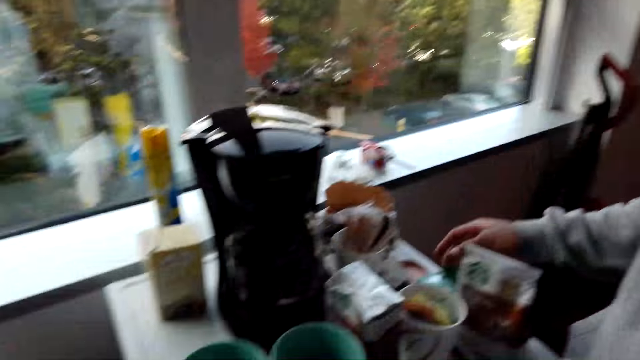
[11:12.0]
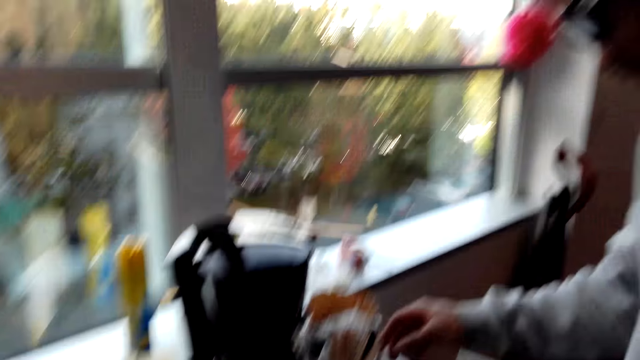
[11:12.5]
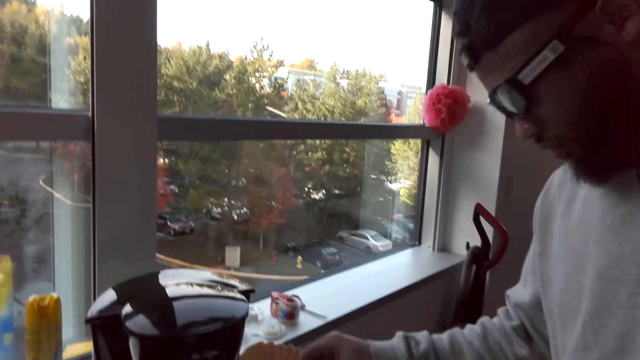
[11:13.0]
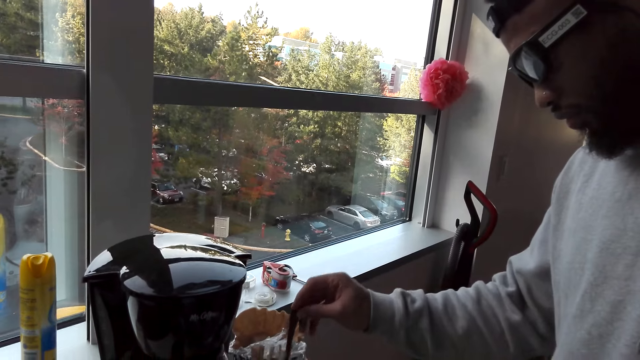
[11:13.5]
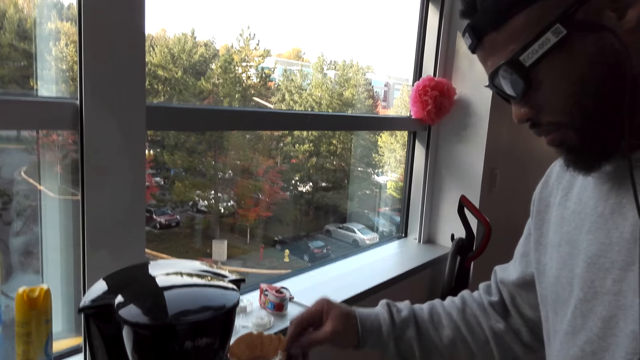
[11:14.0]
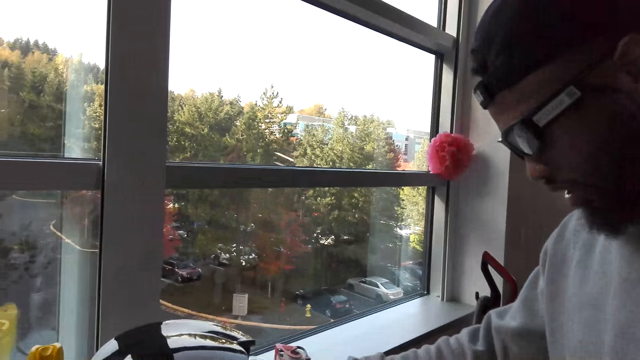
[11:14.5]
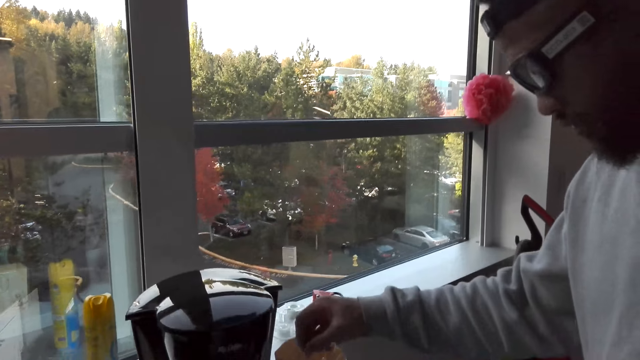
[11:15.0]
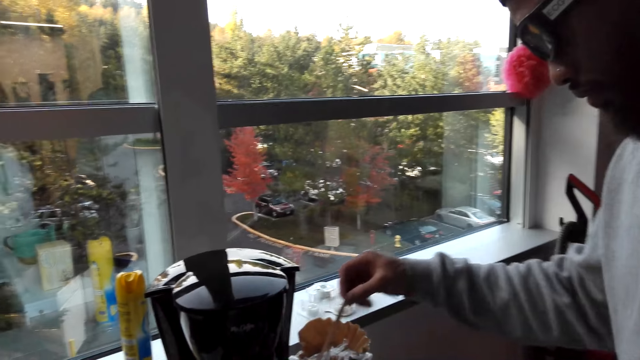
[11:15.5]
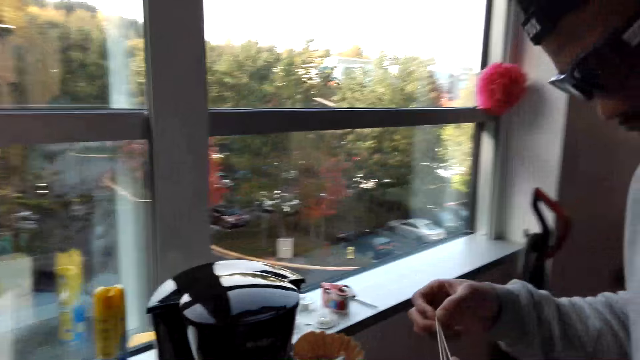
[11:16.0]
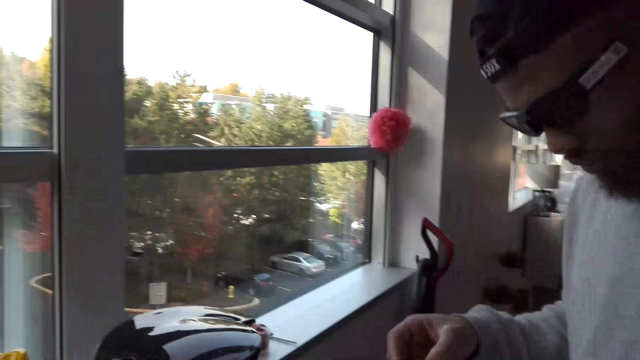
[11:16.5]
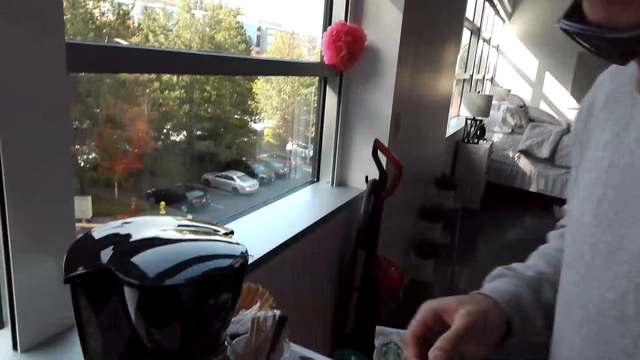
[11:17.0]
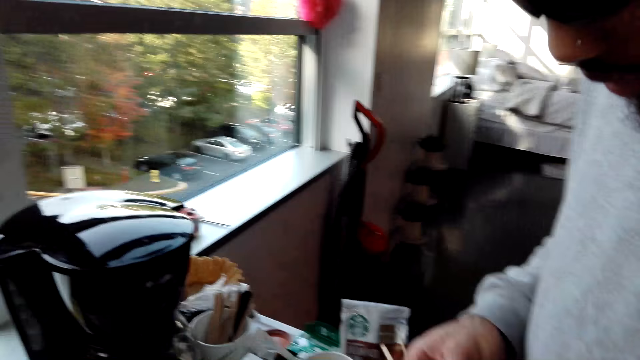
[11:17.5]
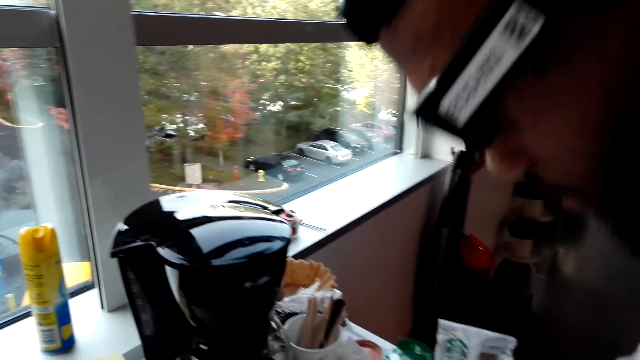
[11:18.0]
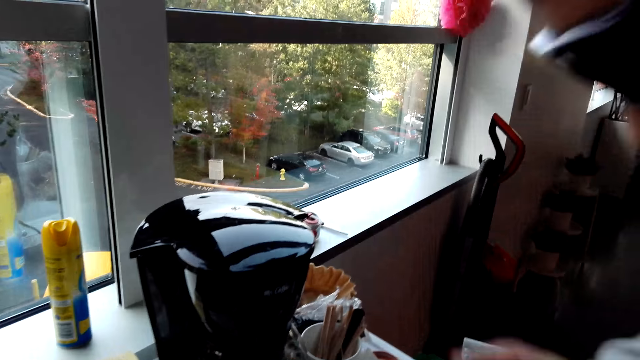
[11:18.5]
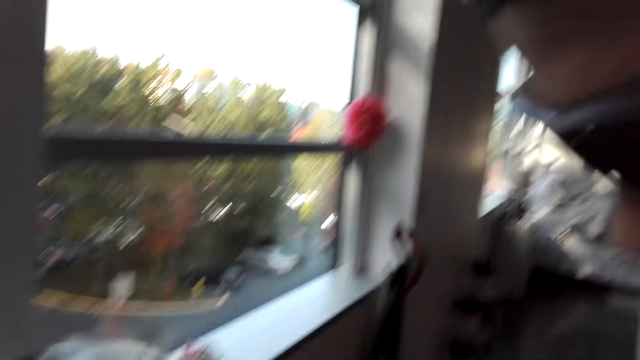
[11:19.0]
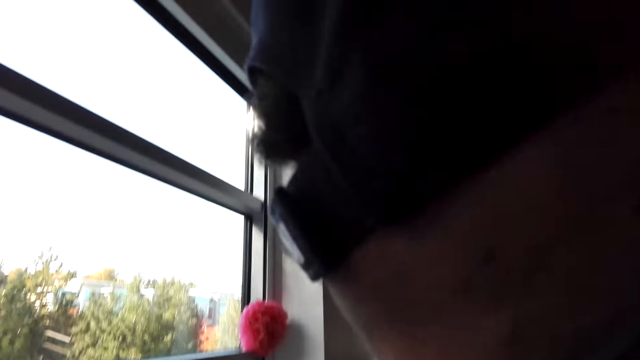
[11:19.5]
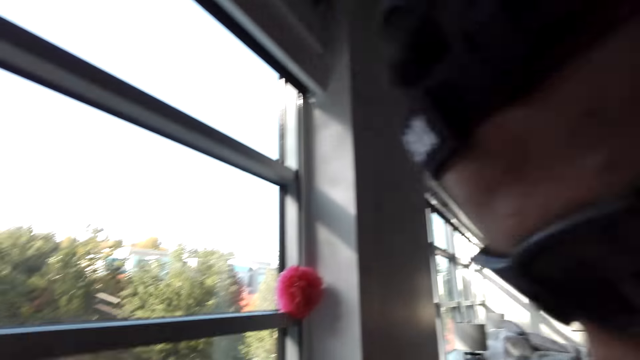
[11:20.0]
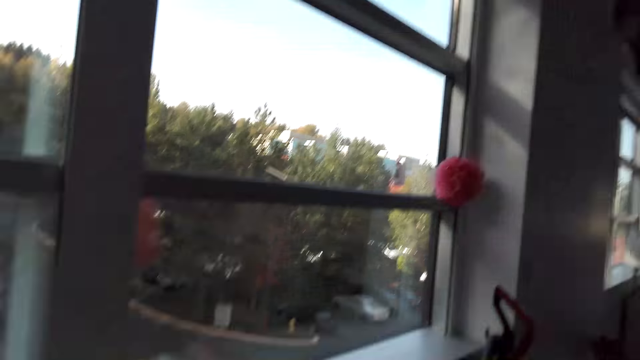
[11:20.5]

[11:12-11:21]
The man picks up the spoon in the cup and picks up the skewers in the cup. The man does something.

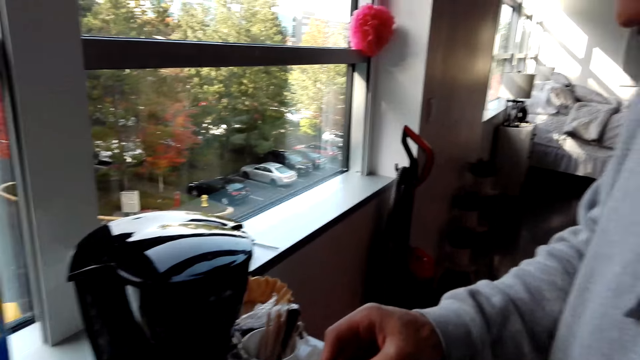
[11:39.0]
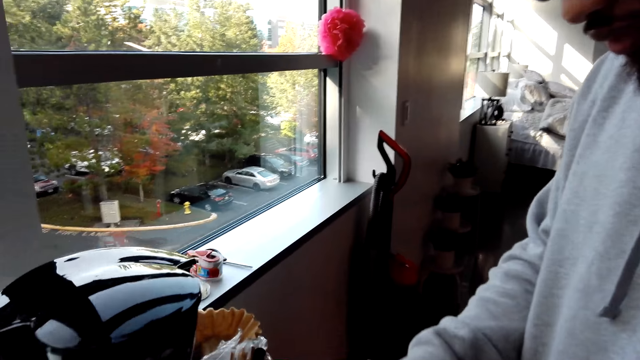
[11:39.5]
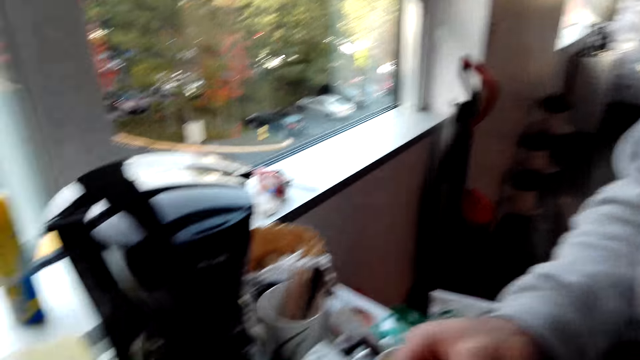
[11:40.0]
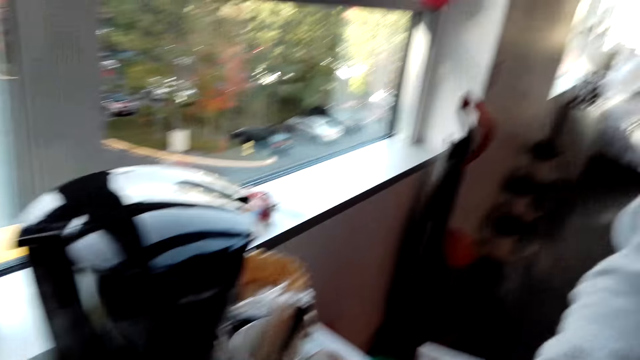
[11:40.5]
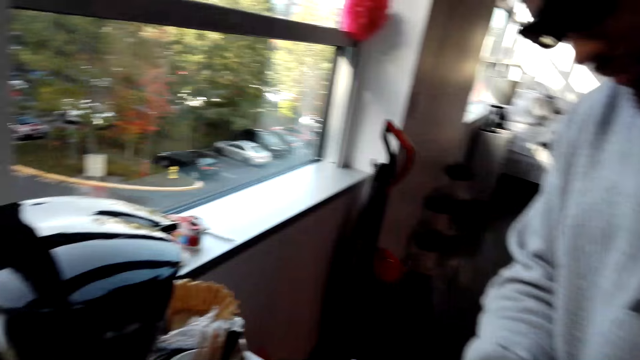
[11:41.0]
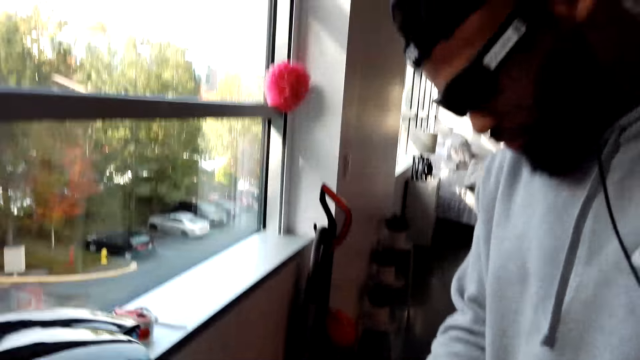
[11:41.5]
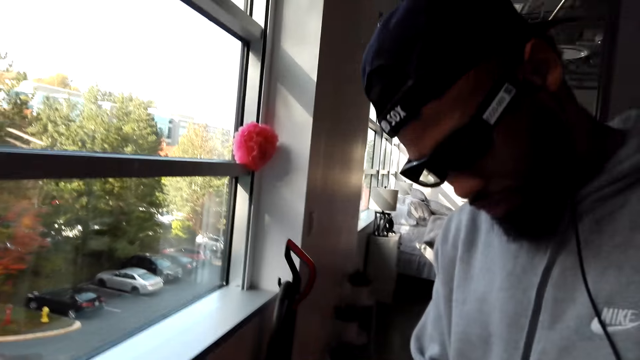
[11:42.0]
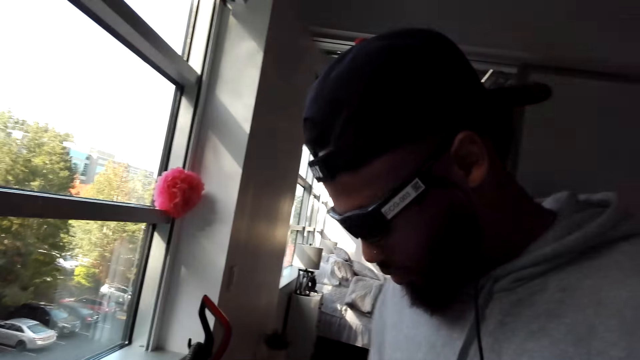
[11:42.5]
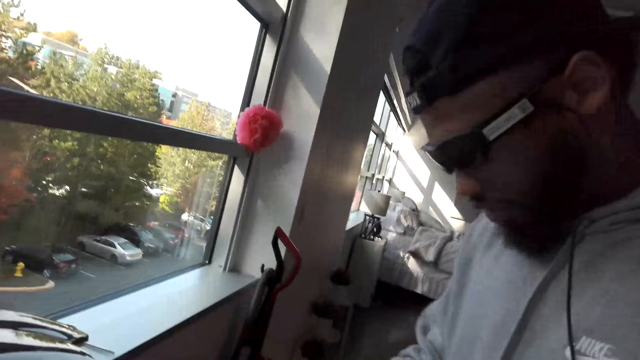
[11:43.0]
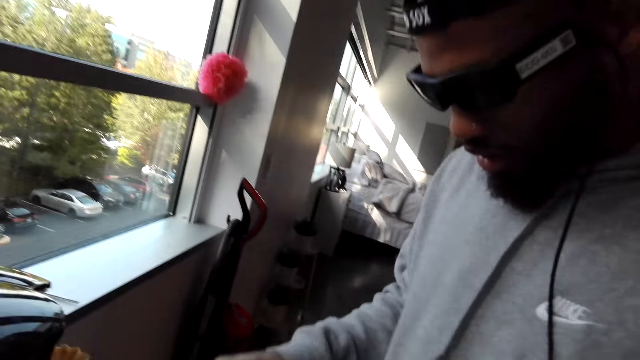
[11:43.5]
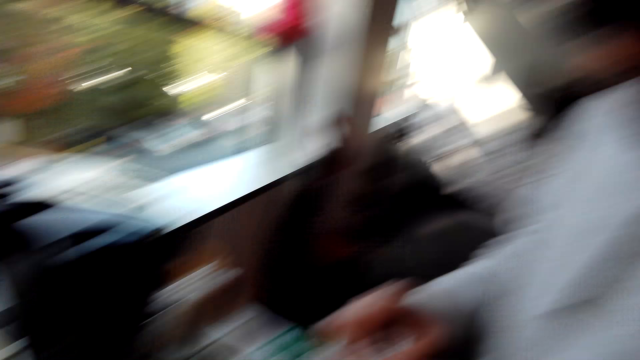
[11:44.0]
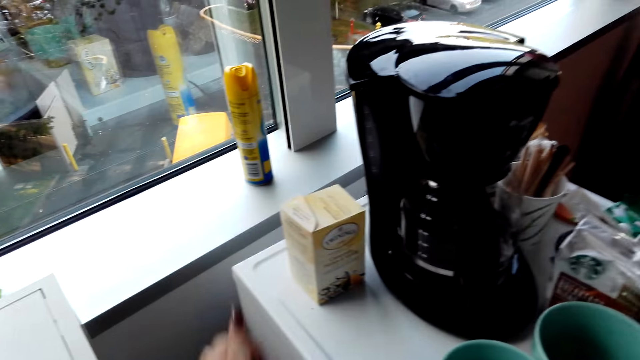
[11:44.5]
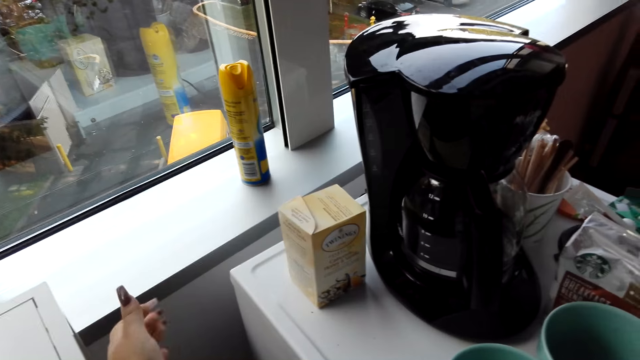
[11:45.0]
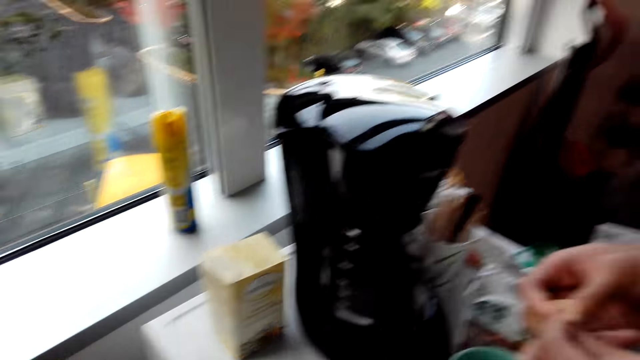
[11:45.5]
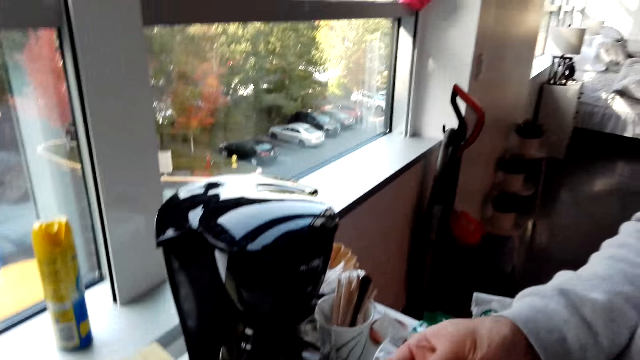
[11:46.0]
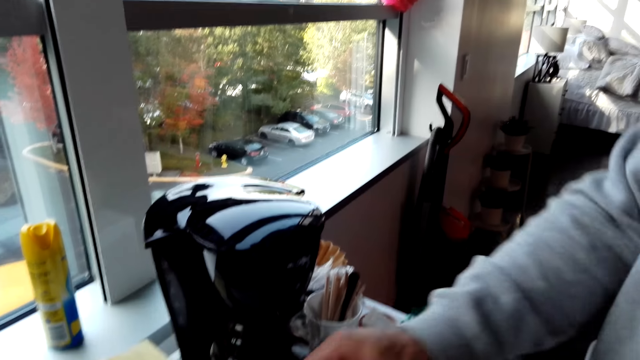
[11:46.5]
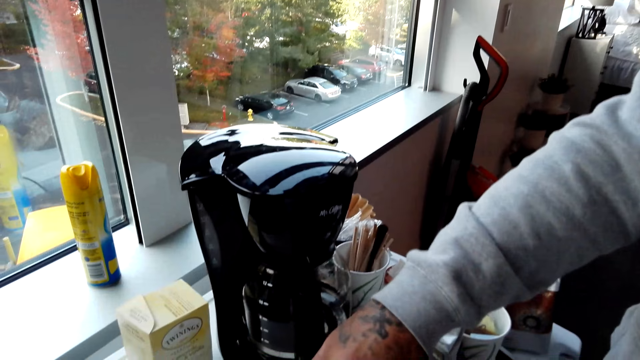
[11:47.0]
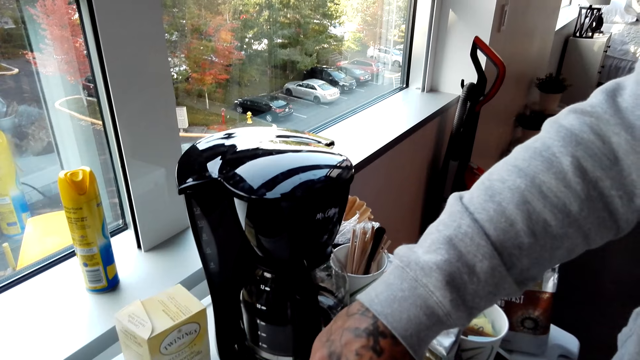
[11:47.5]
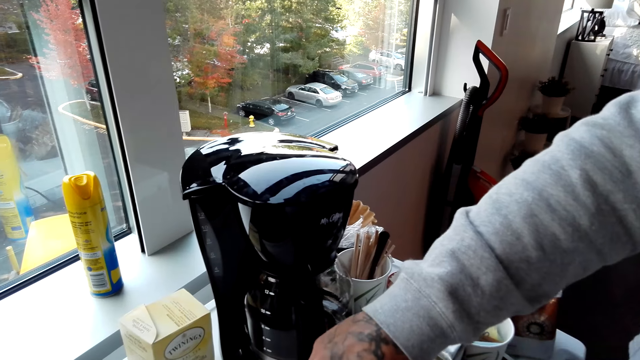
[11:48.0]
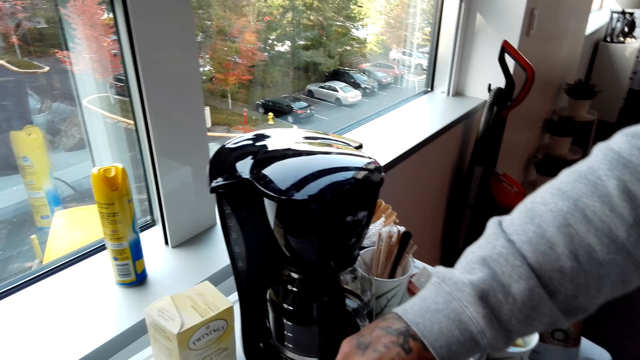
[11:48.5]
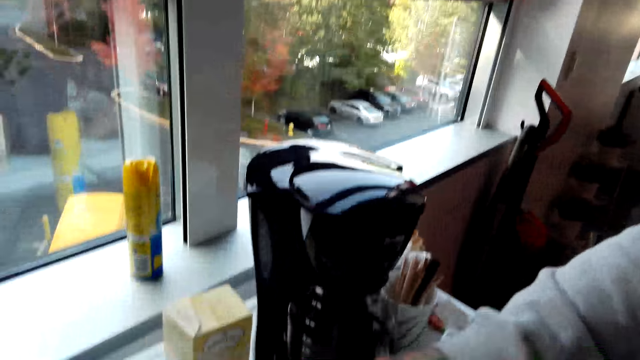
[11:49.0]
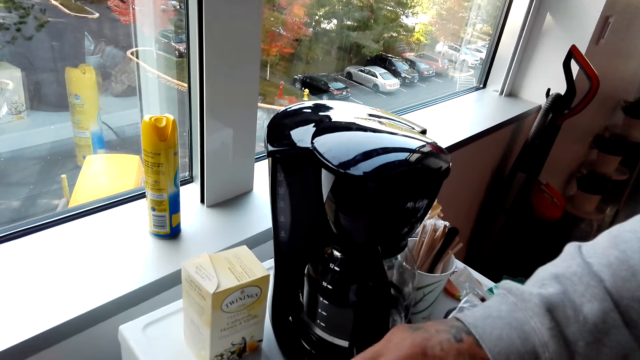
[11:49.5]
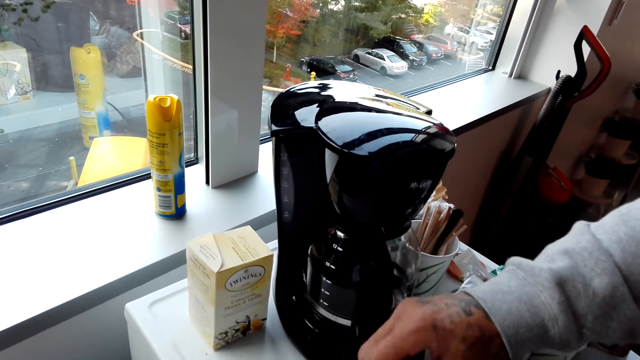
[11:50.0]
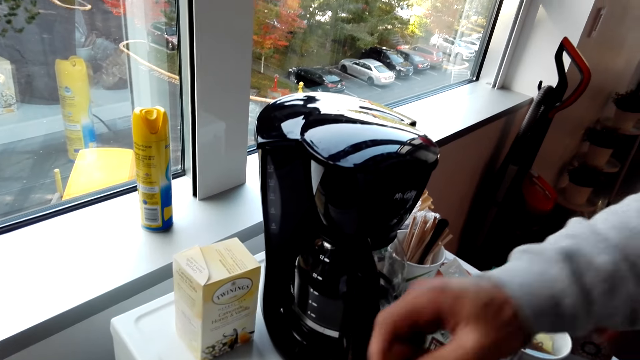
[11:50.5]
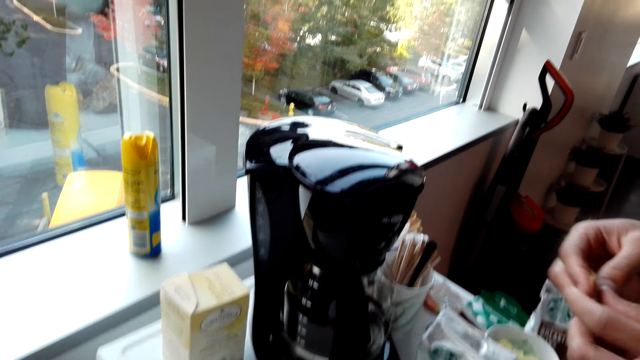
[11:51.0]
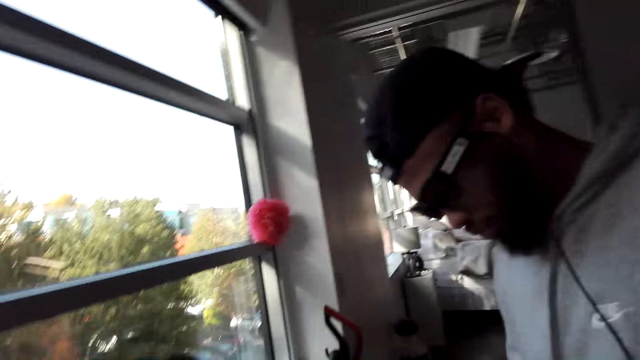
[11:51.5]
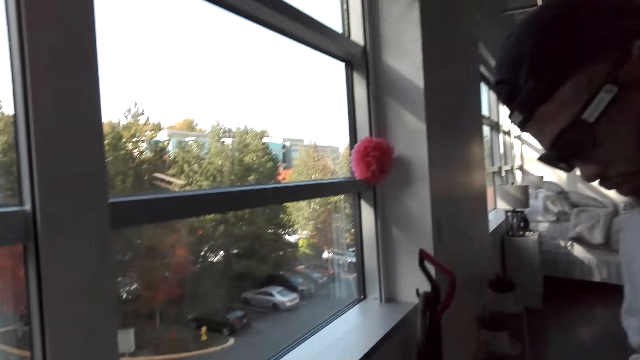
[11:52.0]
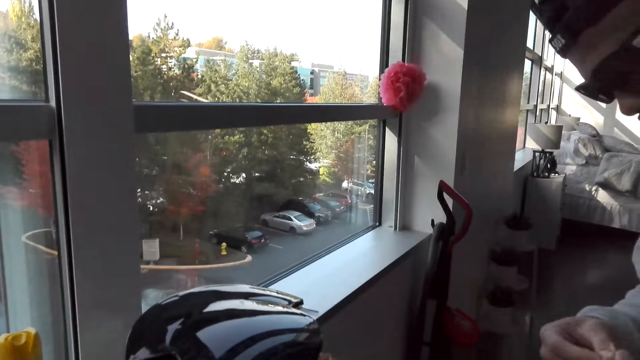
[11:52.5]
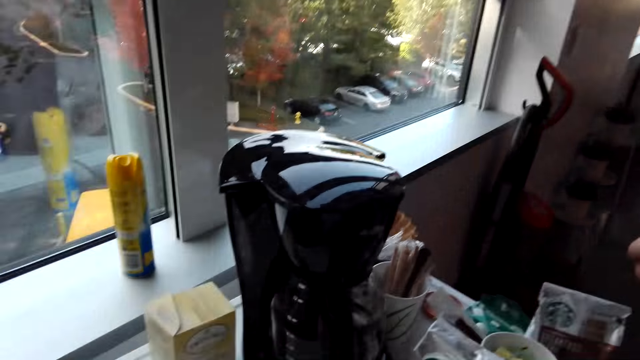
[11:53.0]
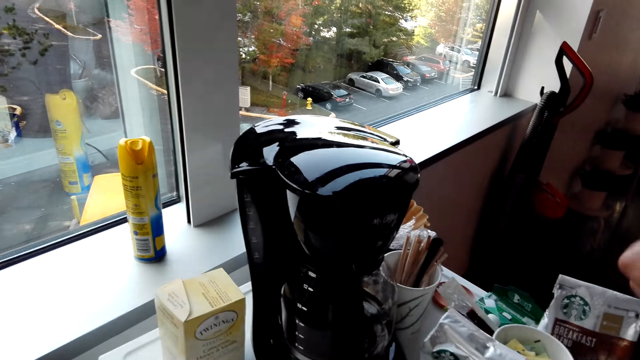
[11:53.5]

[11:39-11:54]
The man does something. The man picks up a sachet on the top of the fridge. The camera wearer drops the sachet on the floor. The man tears the sachet, pours the content in the cup and folds the sachet with both hands. The camera wearer interacts with the man.
